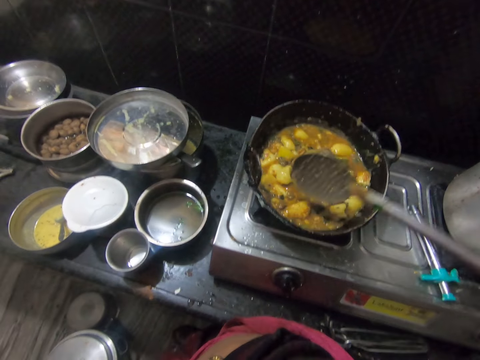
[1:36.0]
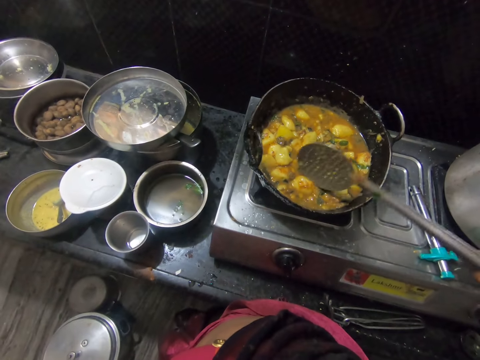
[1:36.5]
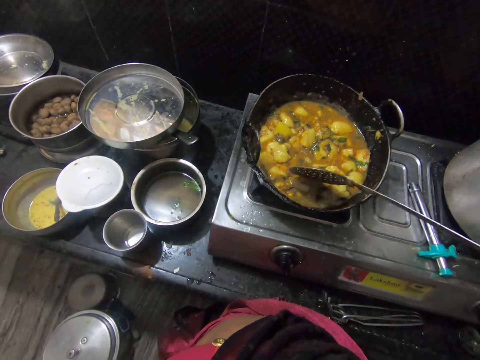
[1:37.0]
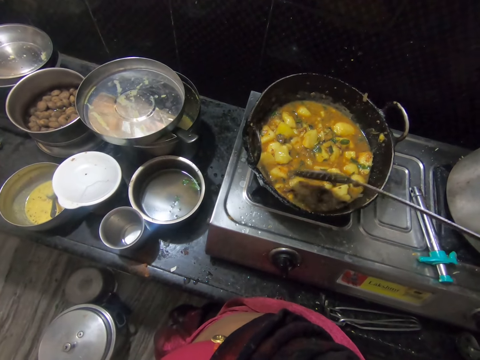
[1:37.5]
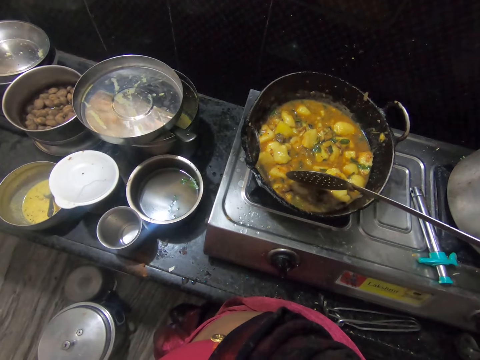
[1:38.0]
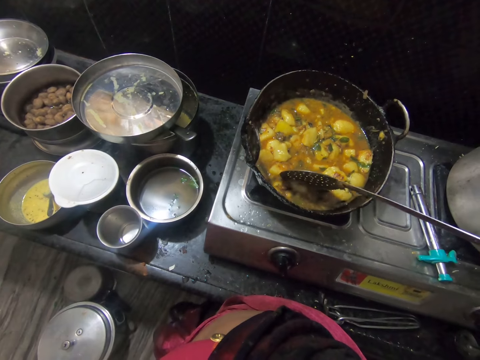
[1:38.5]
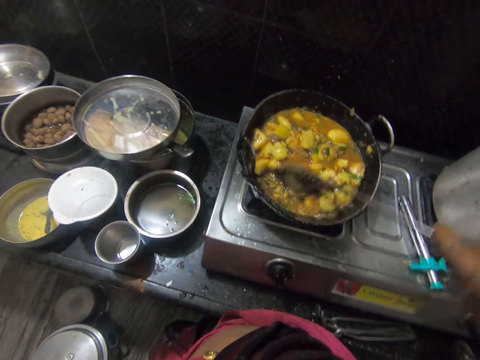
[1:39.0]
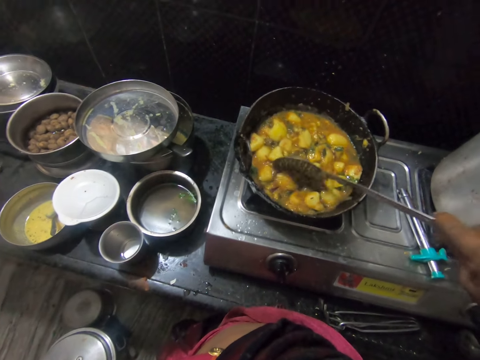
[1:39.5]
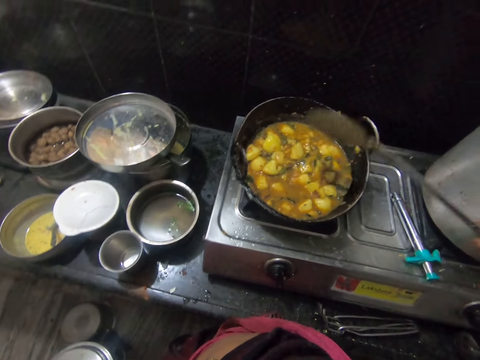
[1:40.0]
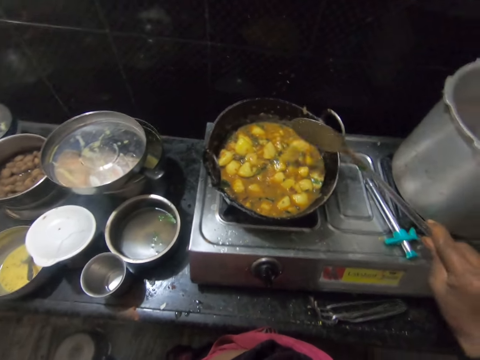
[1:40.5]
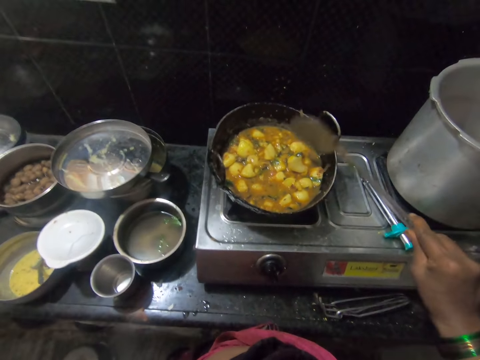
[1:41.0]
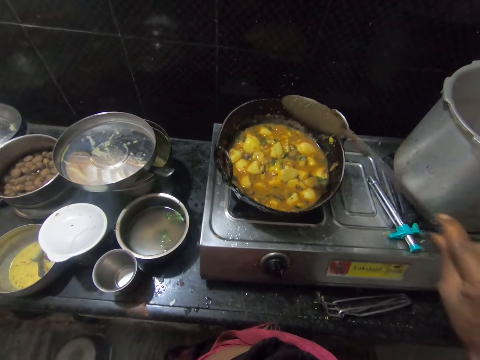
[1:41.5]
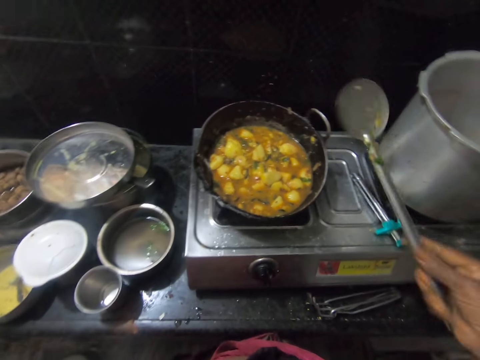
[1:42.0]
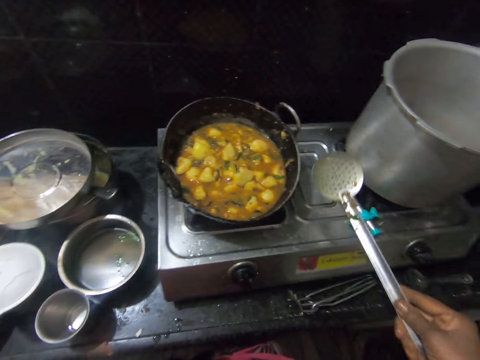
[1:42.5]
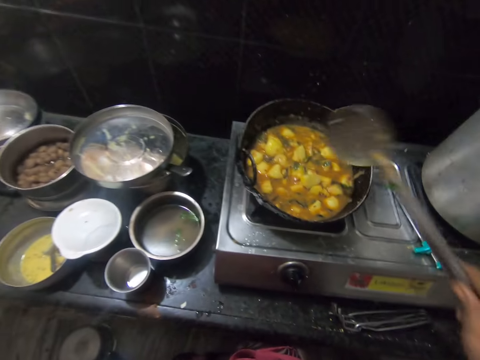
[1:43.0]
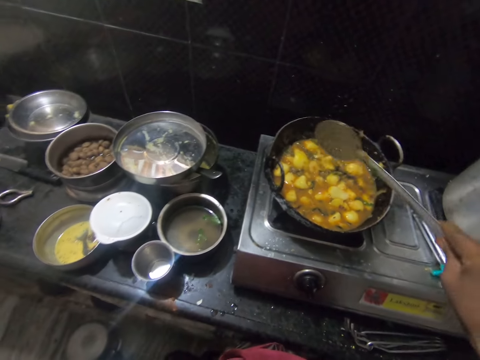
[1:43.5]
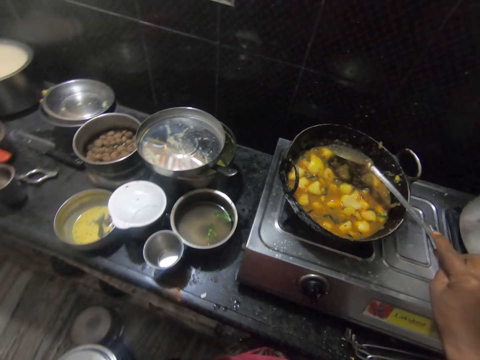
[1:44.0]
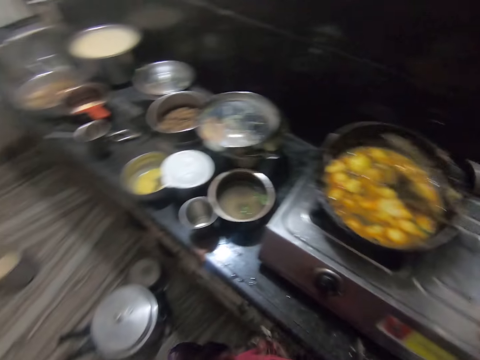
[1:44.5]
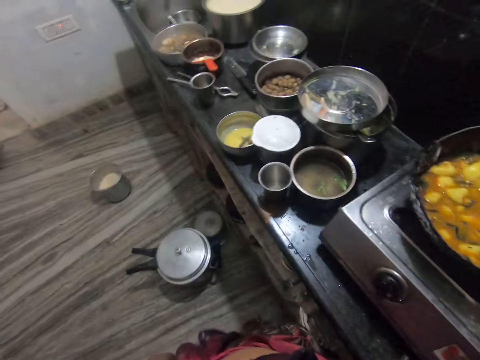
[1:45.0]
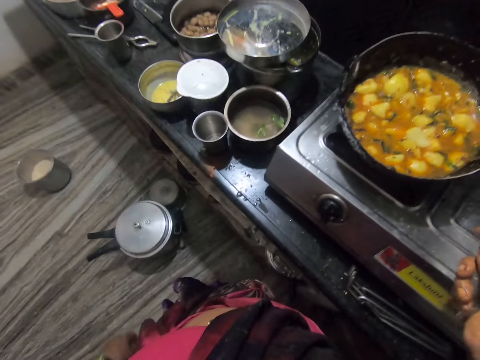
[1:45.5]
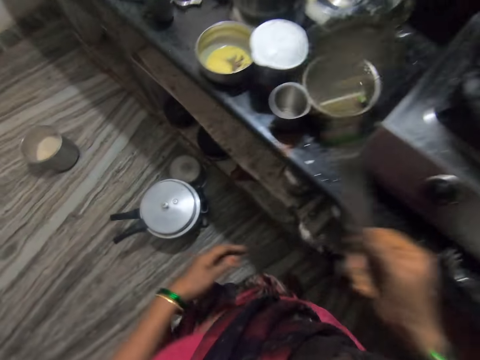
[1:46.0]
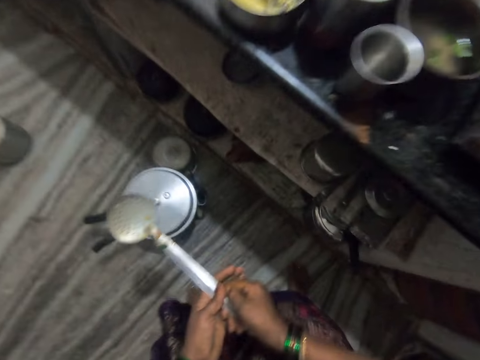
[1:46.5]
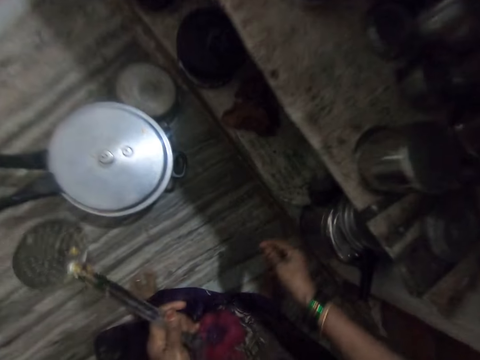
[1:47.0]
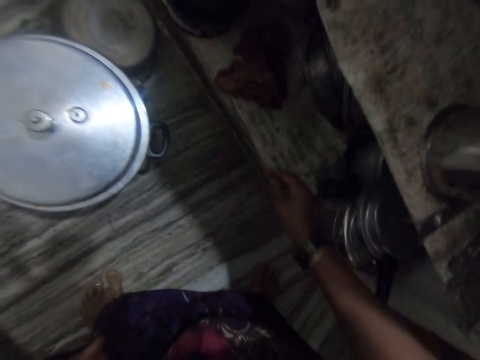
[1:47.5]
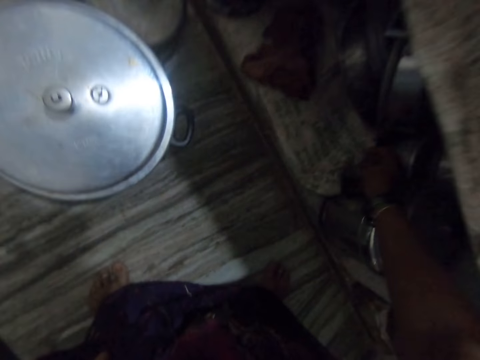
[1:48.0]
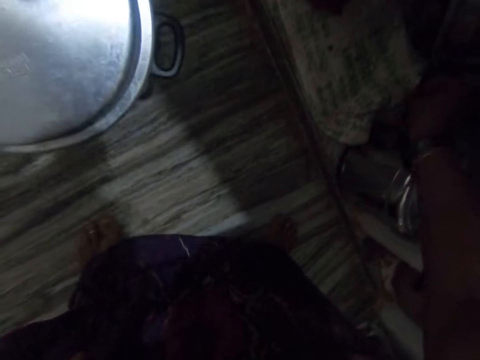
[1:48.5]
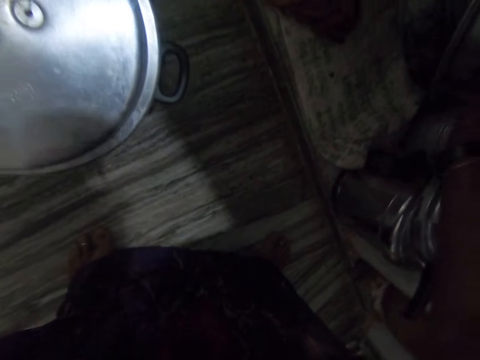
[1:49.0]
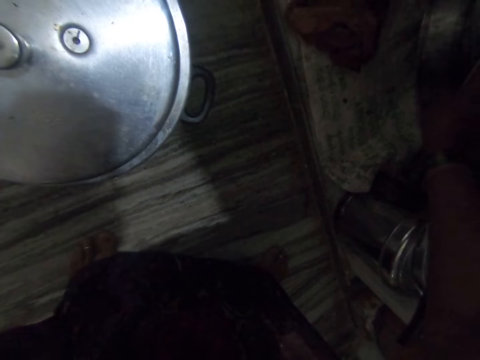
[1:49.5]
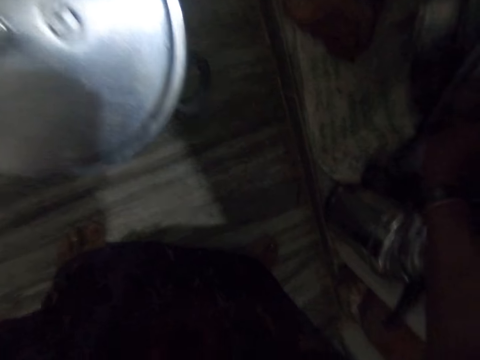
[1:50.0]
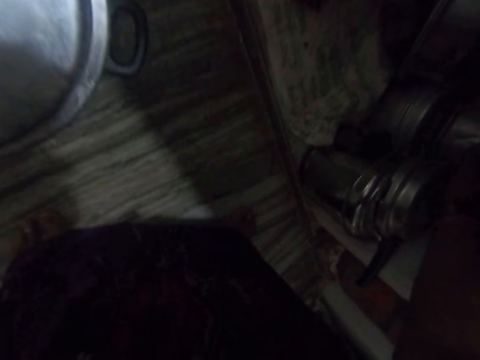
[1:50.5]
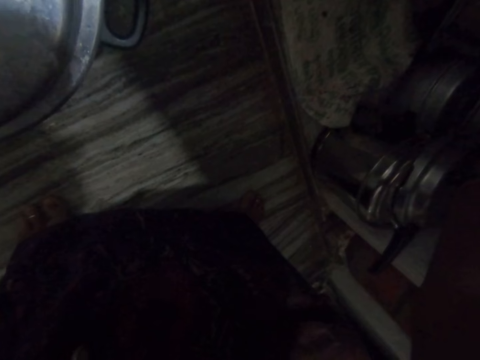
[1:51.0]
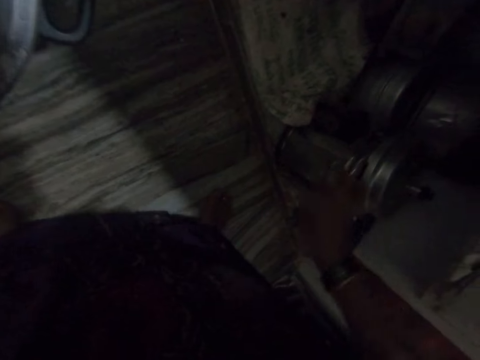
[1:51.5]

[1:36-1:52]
The camera wearer breaks a potato with a spoon. She shakes off food from the spoon. She removes the spoon from the food. She returns the spoon into the food. She carries the spoon. She passes the spoon from her right hand to her left hand. She adjusts some plates in a shelf with her right hand. She searches below the shelf.

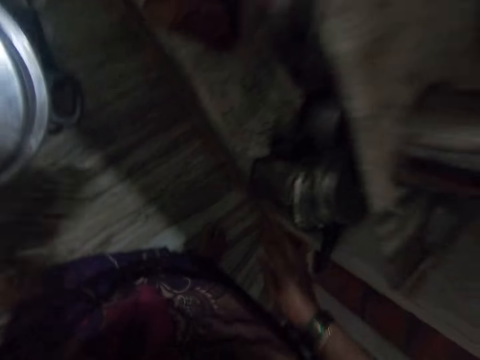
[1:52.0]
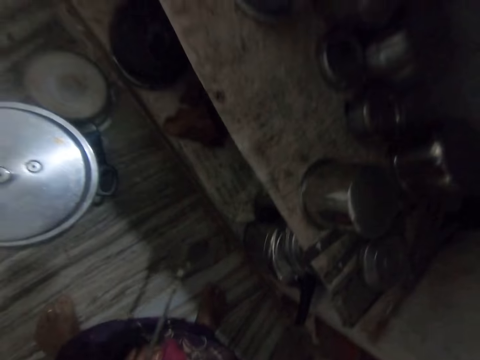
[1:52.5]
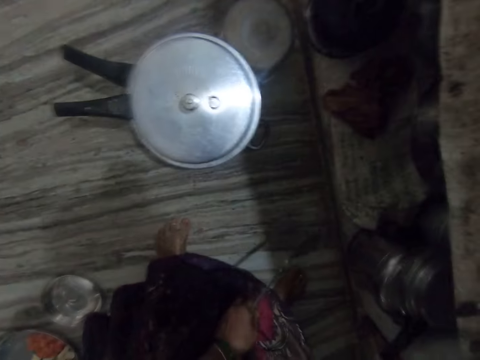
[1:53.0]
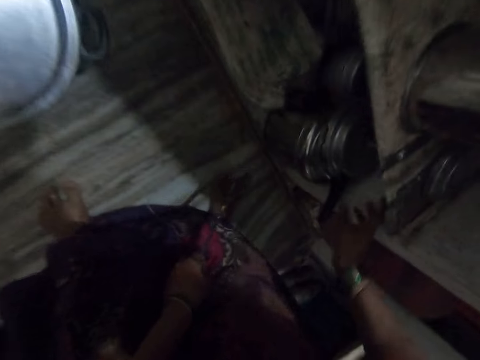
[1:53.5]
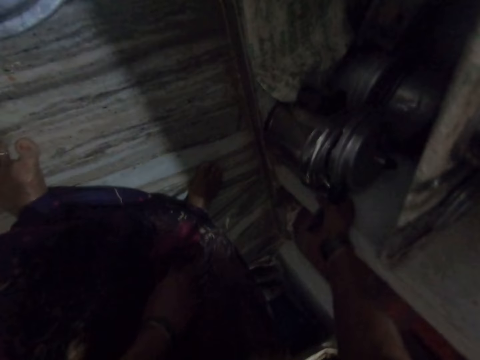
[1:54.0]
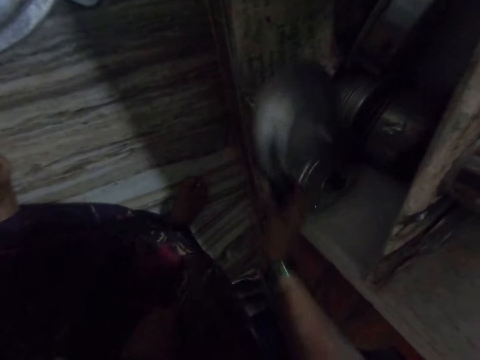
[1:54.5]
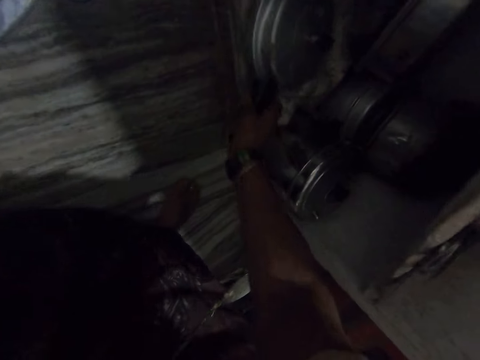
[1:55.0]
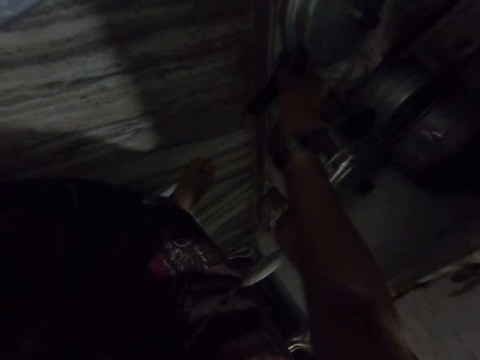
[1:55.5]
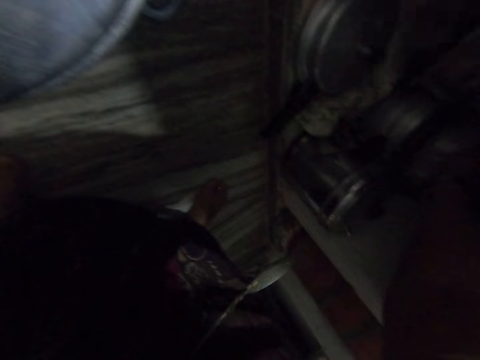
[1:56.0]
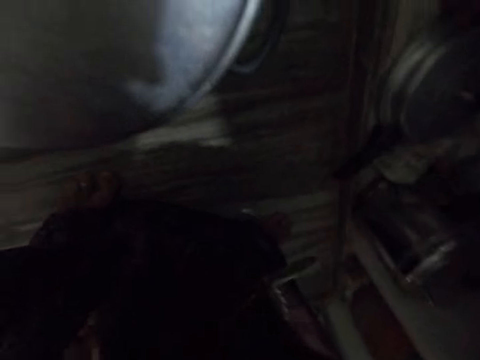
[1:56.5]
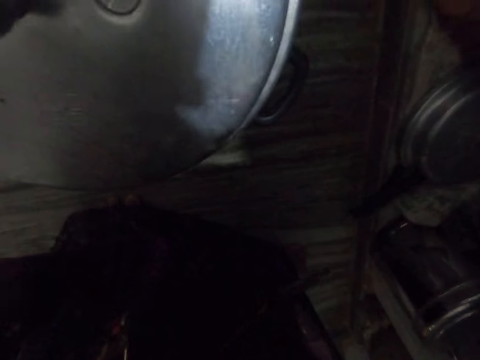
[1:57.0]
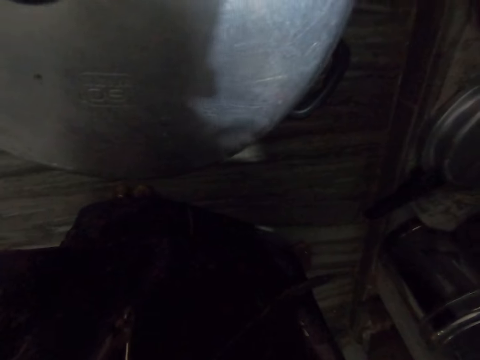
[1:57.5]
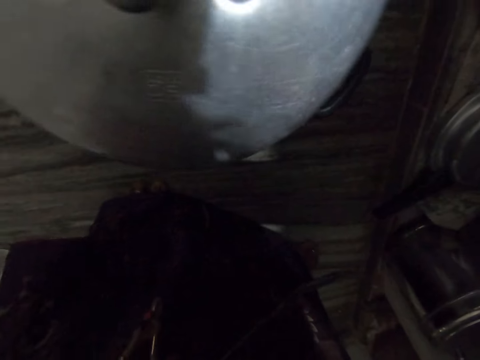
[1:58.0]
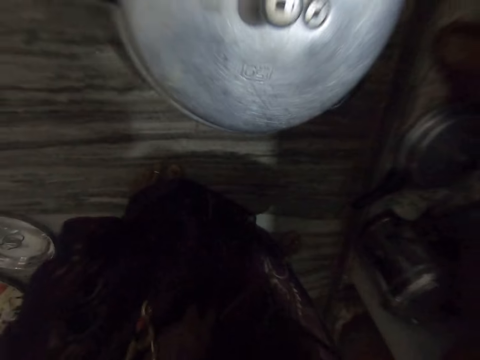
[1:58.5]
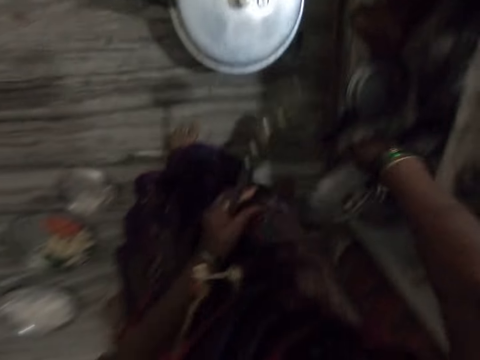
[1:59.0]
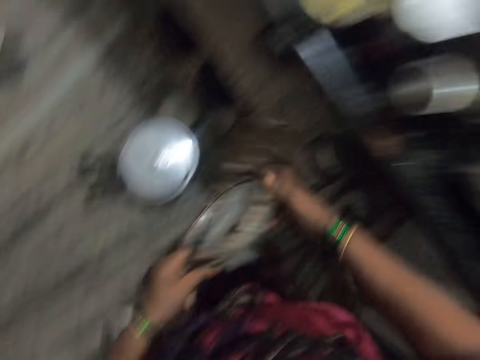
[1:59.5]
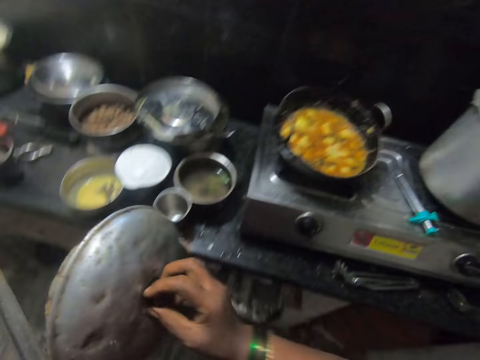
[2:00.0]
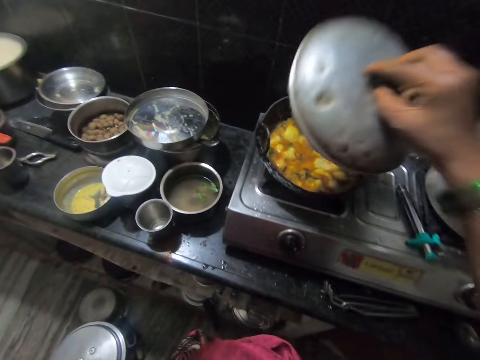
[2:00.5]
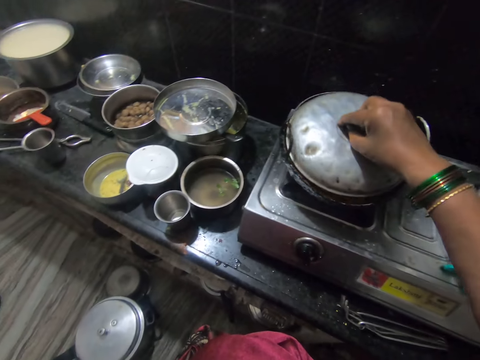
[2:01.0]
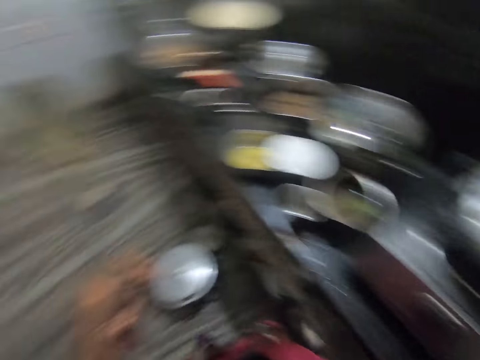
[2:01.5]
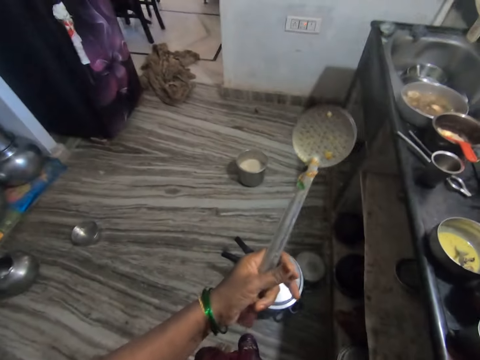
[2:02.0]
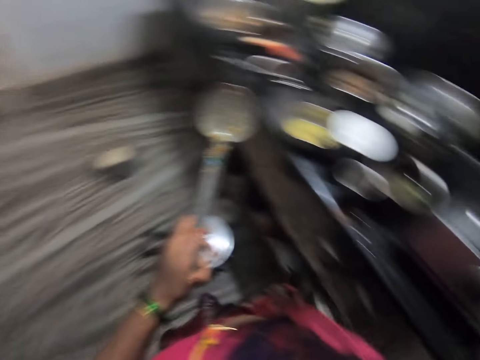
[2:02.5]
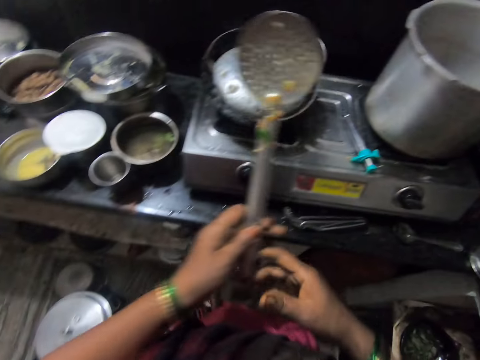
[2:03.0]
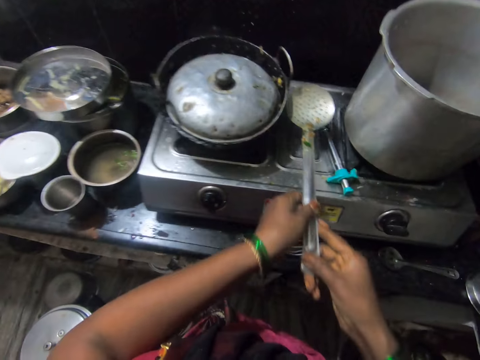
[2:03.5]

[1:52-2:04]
The camera wearer picks a pot cover or bowl lid from the shelf with her right hand. She puts the lid aside. She searches below the shelf. She takes a bowl lid from the shelf. She covers the food on the cooker with the pot cover.
